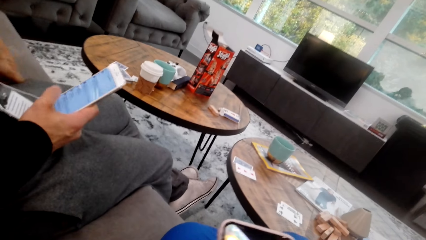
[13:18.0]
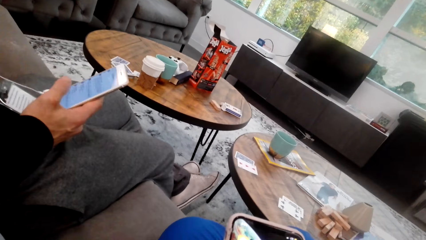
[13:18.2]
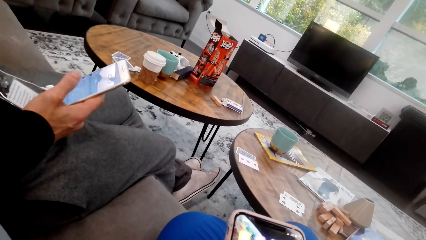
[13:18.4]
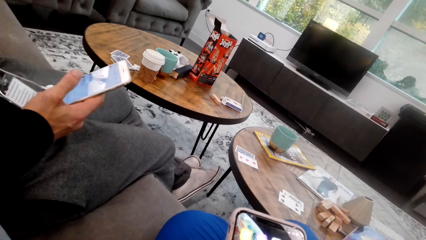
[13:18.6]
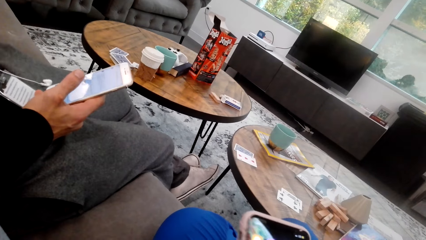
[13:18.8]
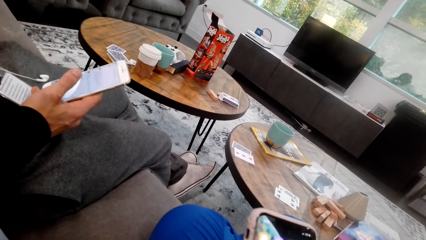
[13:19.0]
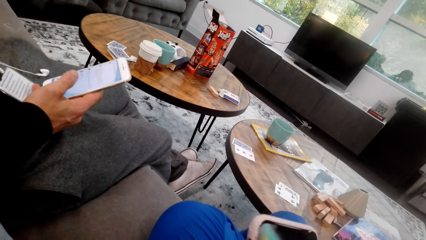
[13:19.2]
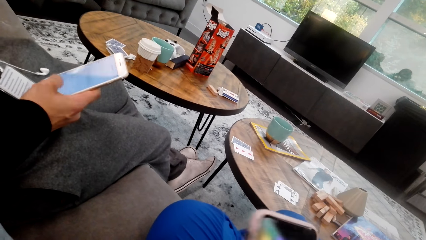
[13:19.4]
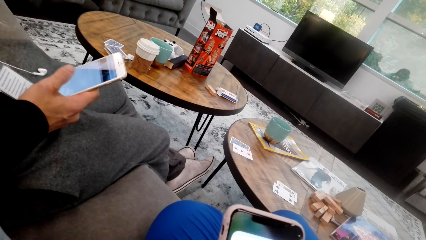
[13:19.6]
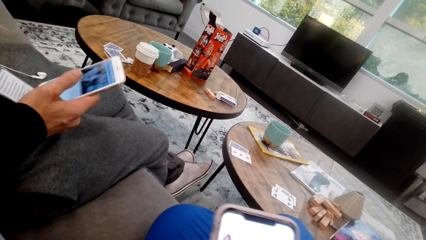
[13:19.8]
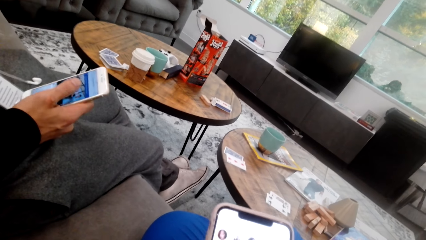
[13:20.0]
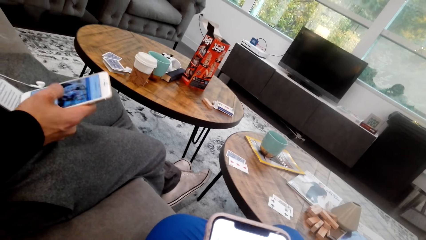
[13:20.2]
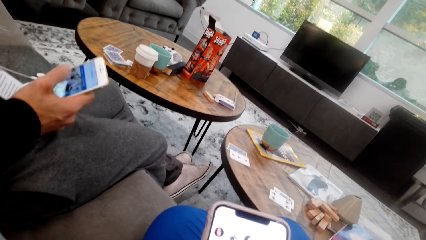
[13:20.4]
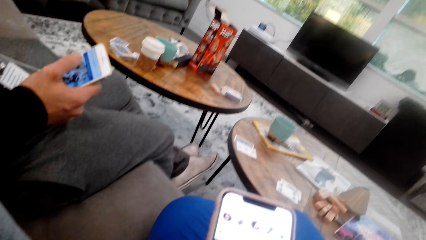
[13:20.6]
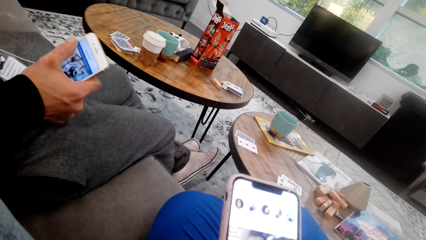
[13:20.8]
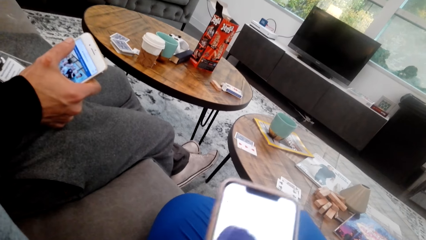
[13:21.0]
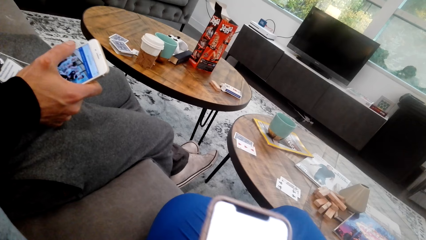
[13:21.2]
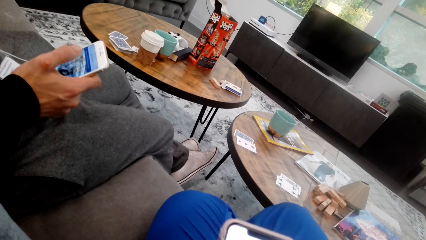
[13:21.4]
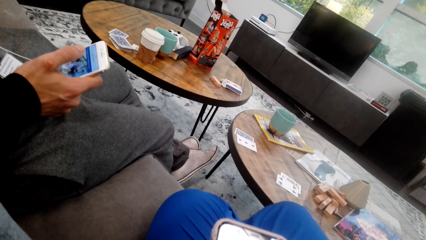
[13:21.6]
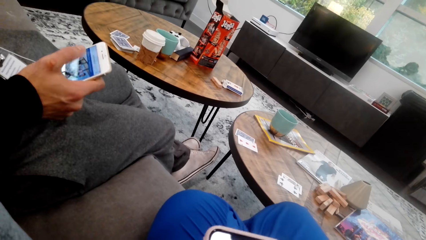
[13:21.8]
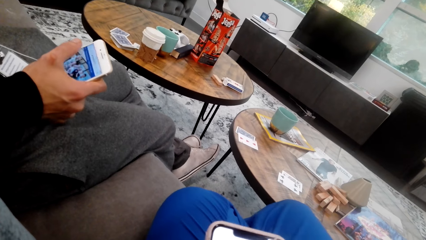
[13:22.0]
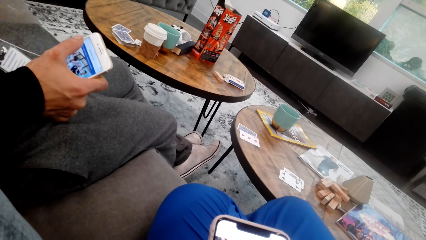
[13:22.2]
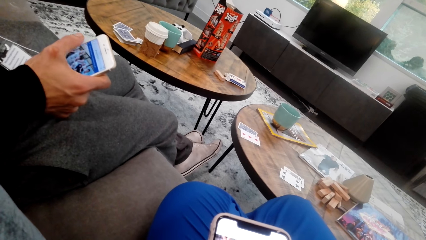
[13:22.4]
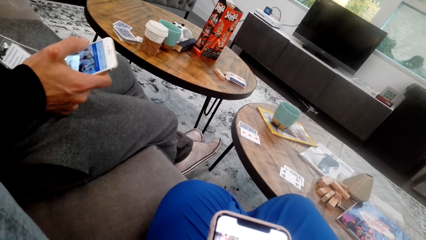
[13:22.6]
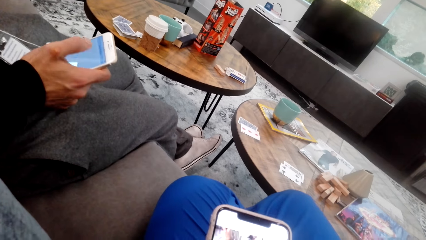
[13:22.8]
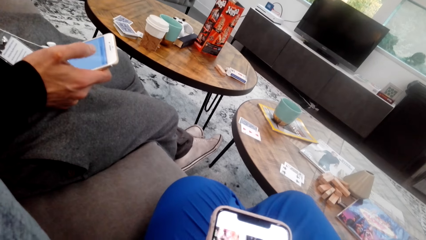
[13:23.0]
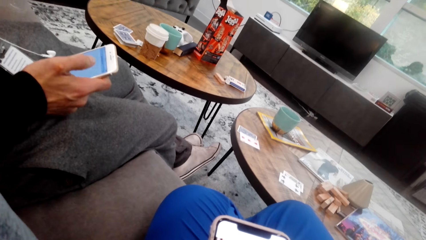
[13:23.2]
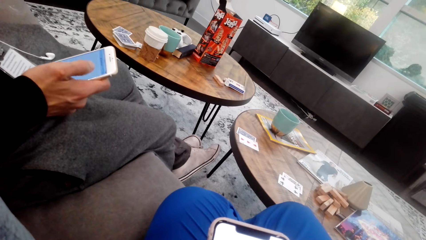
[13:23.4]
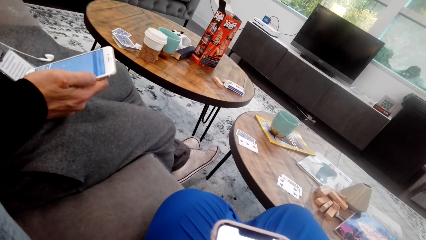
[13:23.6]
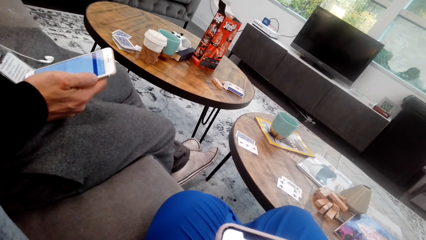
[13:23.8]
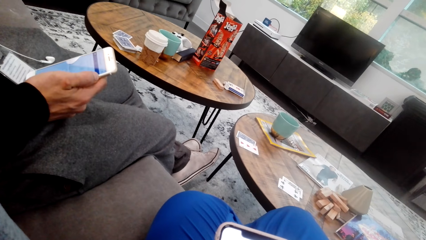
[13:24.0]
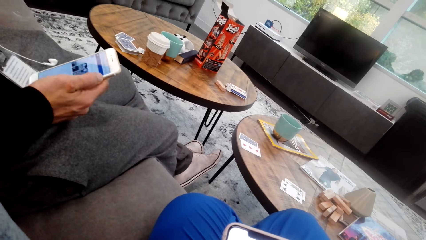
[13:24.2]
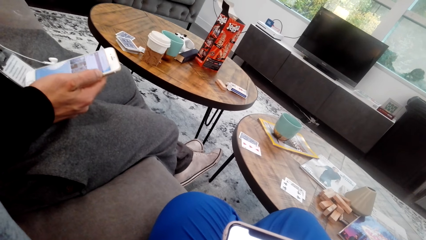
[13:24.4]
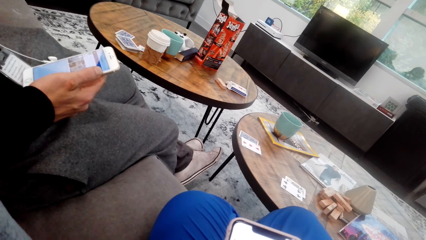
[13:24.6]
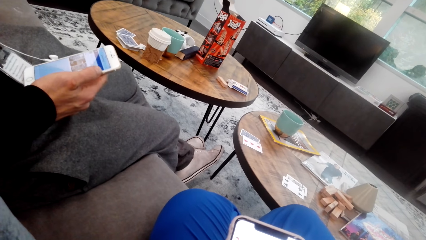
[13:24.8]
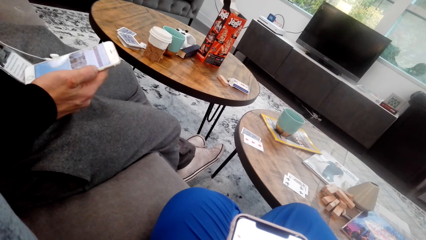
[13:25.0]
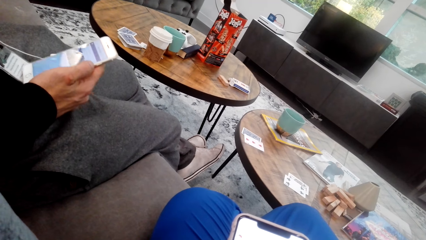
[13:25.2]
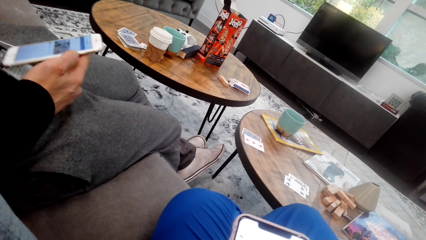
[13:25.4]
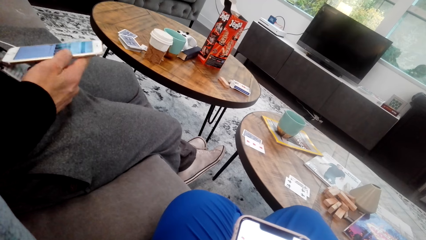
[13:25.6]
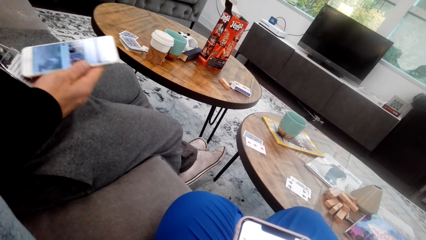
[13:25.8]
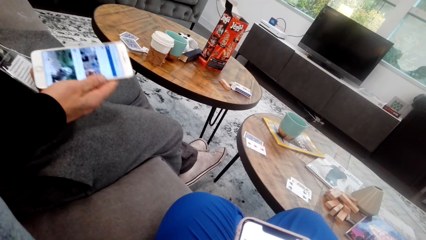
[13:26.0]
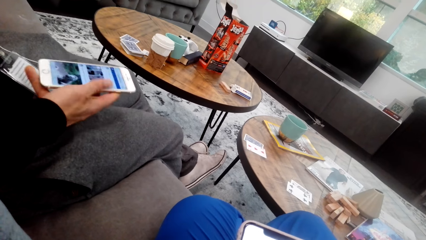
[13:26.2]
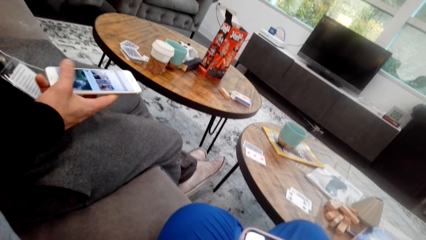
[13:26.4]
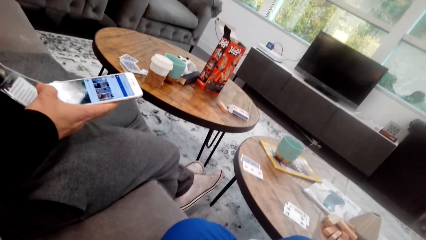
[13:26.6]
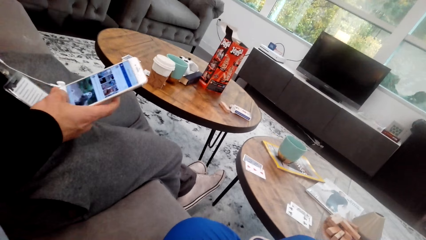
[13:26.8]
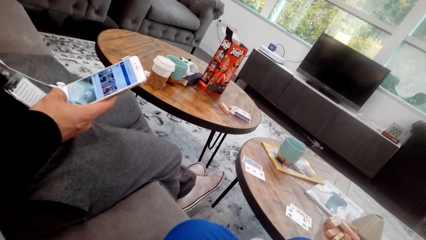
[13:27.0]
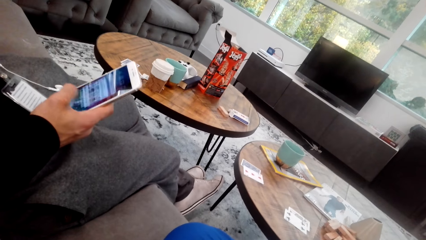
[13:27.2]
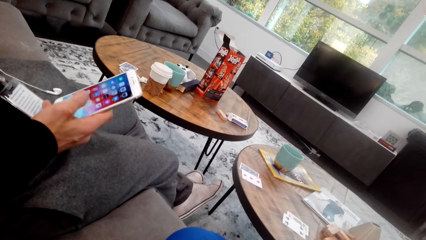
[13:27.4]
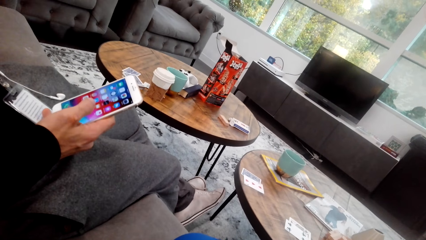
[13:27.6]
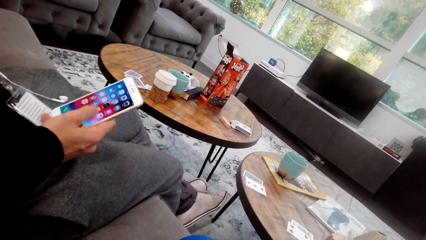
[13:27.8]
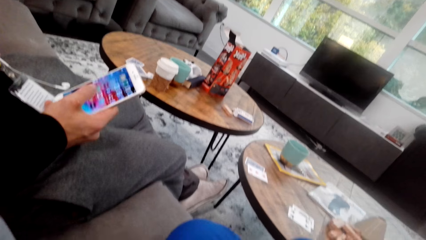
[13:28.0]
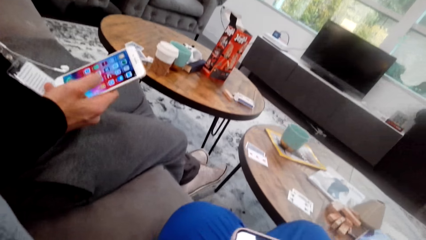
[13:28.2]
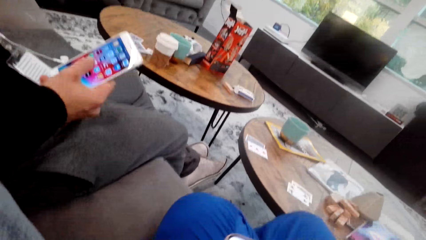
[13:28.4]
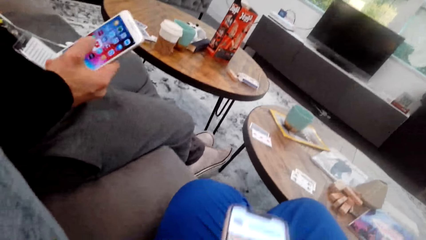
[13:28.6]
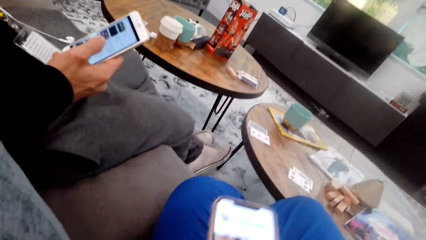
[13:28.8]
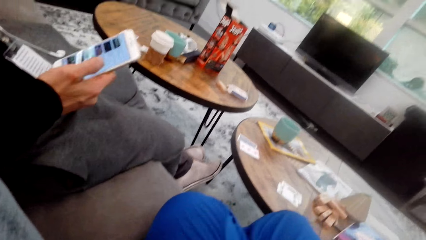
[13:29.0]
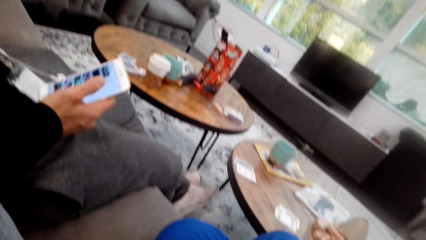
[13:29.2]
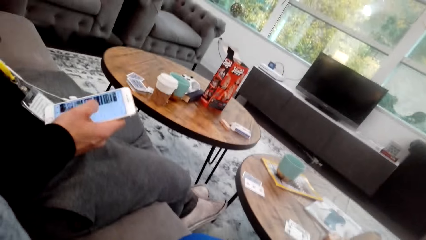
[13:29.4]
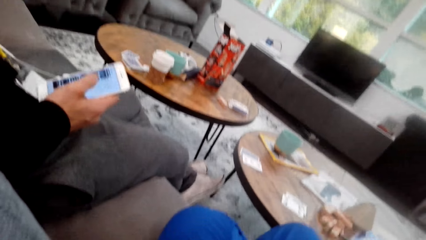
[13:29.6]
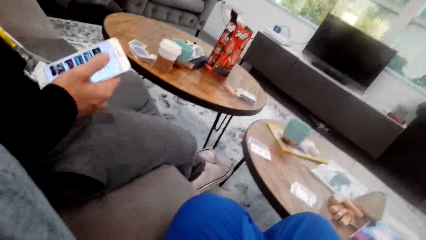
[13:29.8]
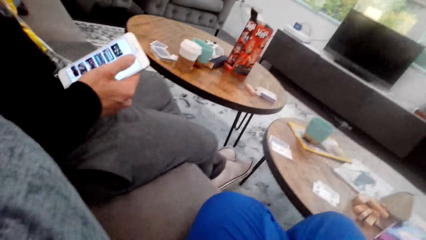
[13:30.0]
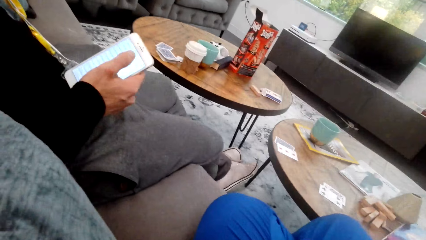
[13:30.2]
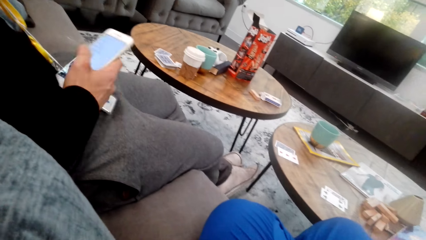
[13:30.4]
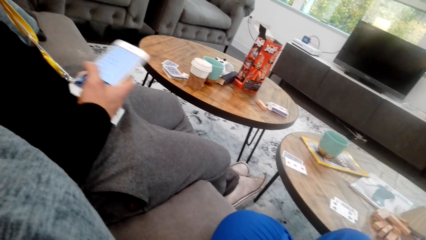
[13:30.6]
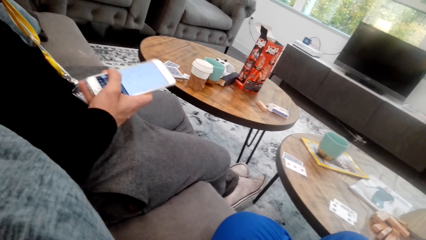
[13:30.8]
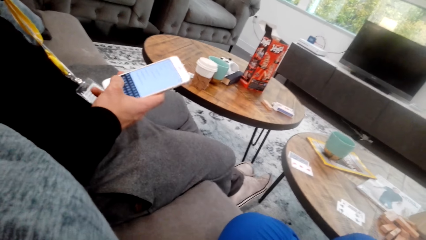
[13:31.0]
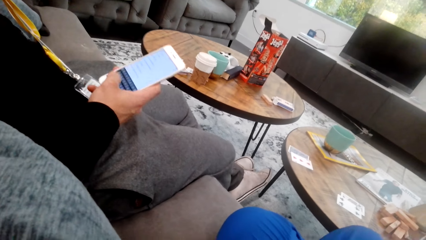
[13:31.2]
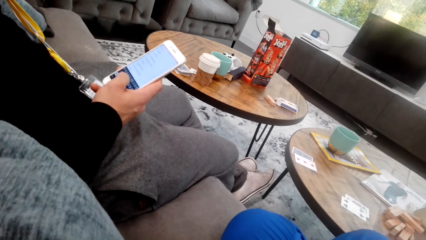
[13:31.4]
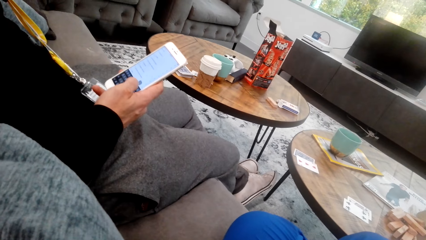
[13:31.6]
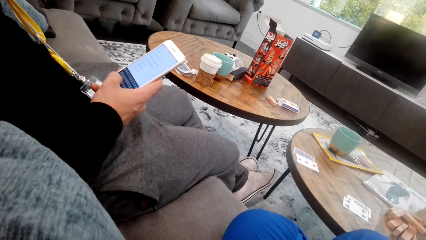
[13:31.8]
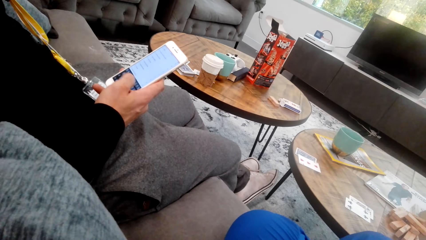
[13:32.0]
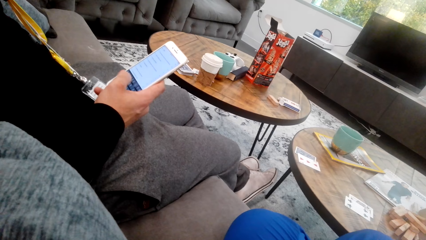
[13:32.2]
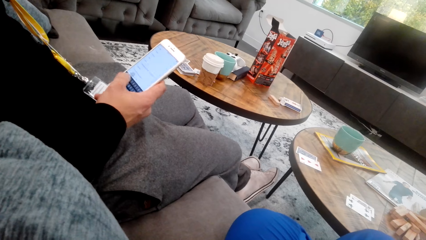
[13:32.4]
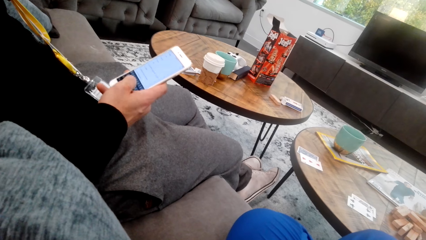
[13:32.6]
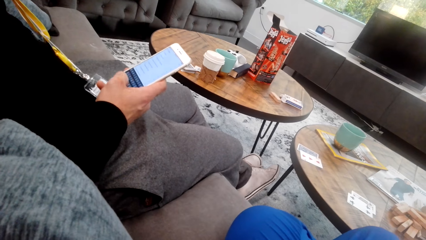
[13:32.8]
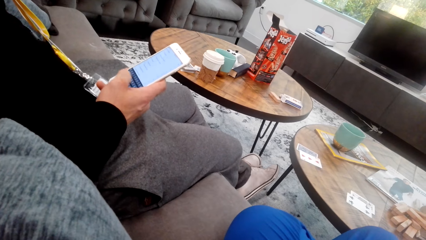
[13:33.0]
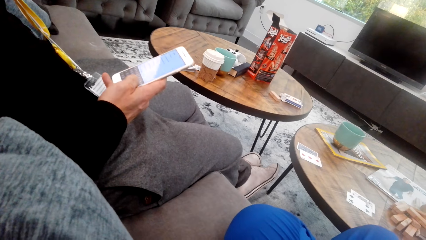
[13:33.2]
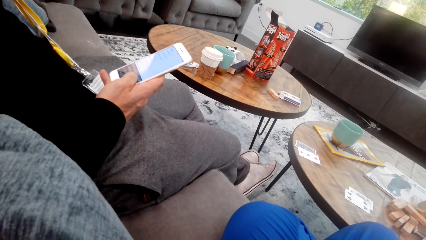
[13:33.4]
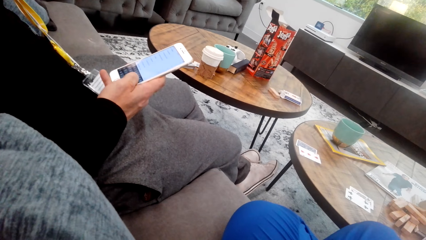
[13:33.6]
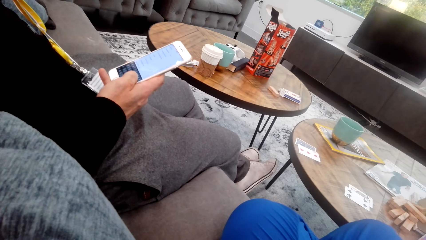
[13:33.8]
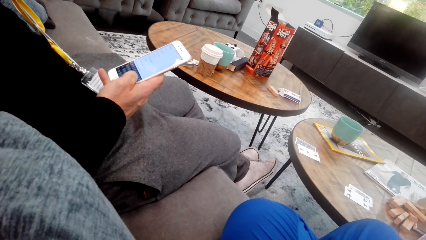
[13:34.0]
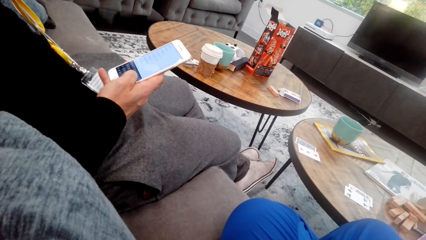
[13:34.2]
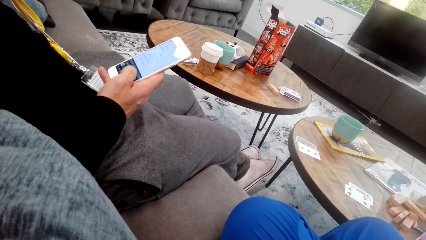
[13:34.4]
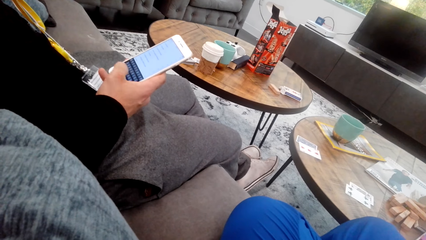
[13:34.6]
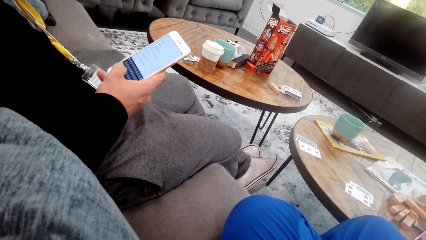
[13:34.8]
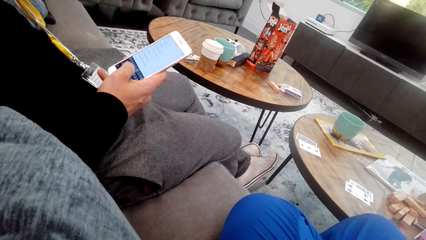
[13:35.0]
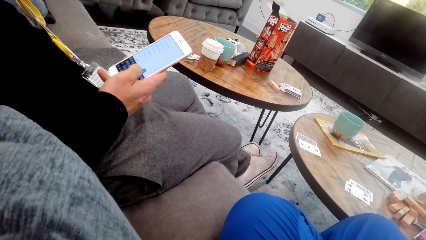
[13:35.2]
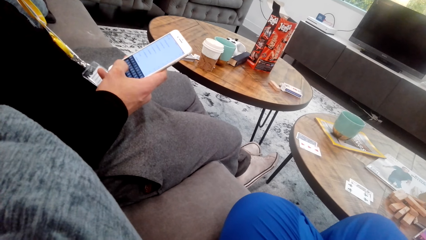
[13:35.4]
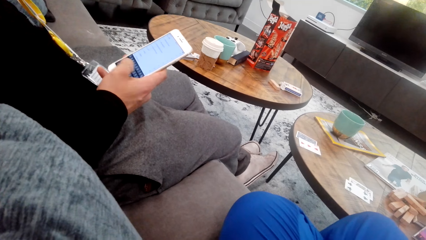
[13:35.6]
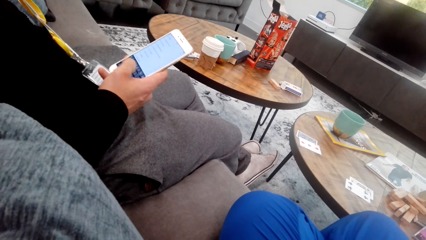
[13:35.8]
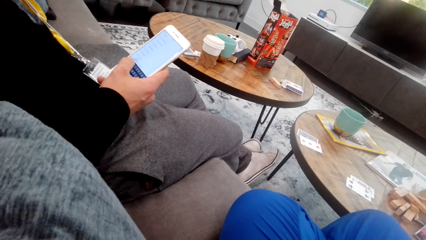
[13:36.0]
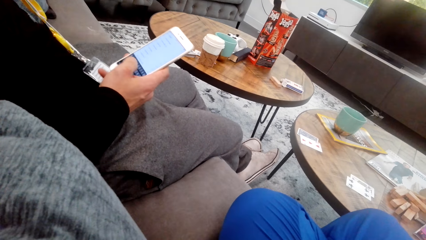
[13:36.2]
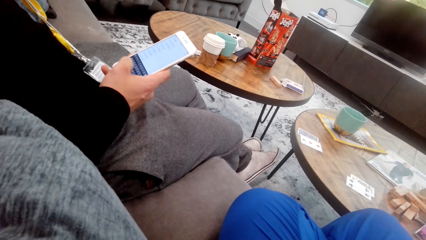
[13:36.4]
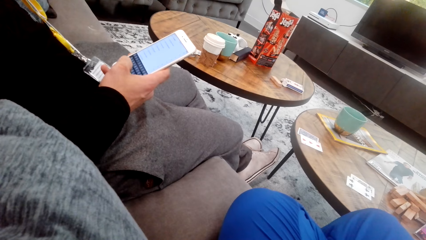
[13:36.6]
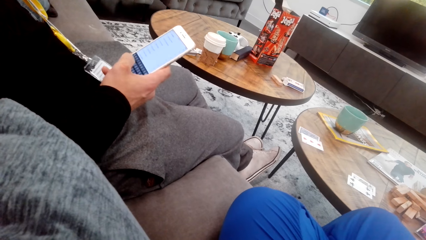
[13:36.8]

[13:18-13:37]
The camera wearer sits on a couch. She uses a phone and holds her phone. A man uses the phone. The camera wearer uses the phone. The man stares at the phone. The camera wearer stares at the phone. The man uses the phone.
